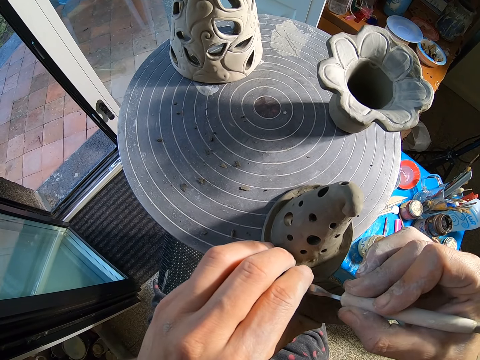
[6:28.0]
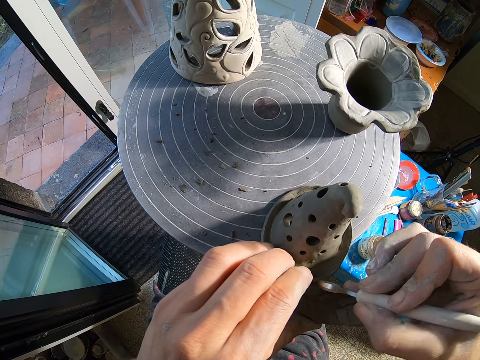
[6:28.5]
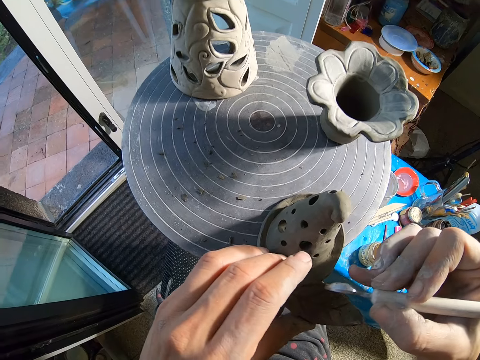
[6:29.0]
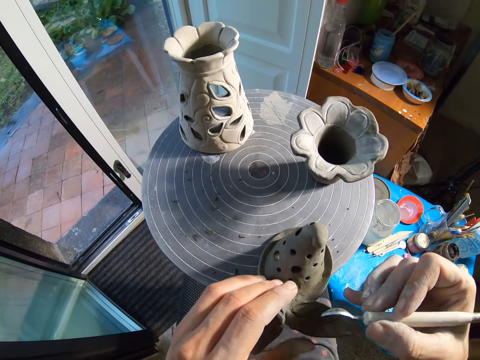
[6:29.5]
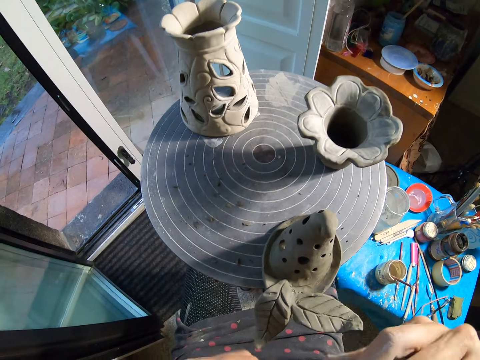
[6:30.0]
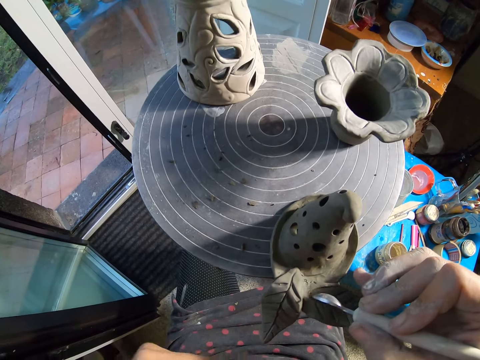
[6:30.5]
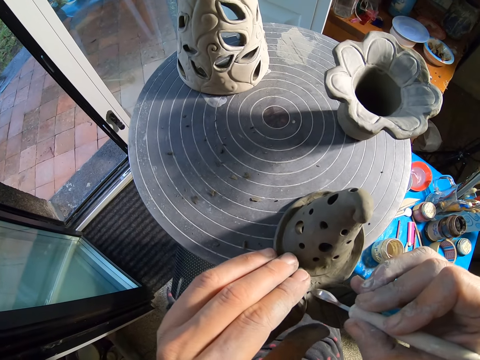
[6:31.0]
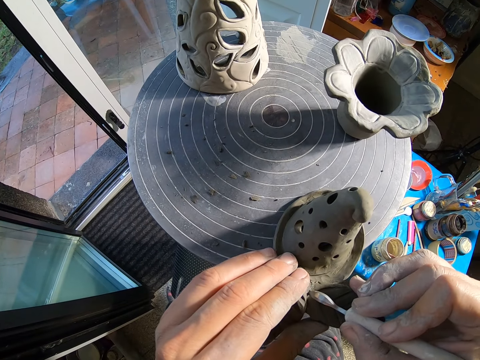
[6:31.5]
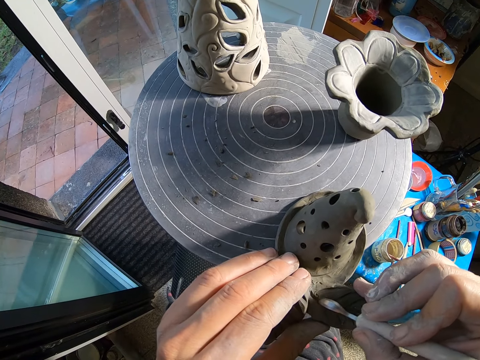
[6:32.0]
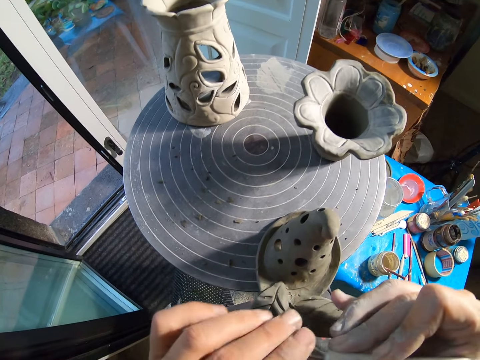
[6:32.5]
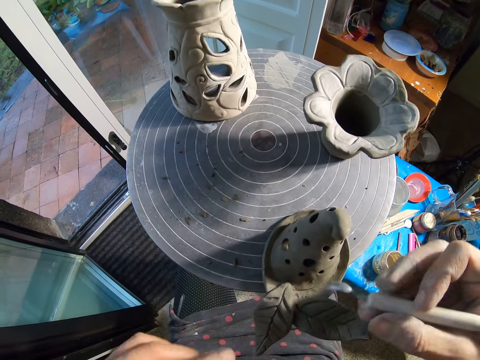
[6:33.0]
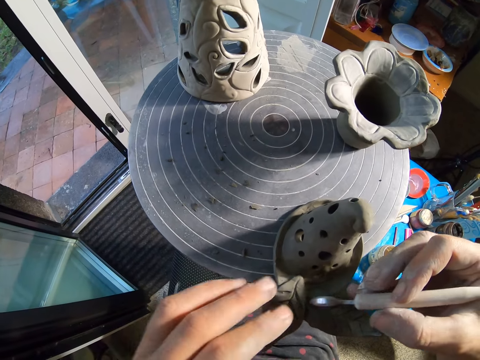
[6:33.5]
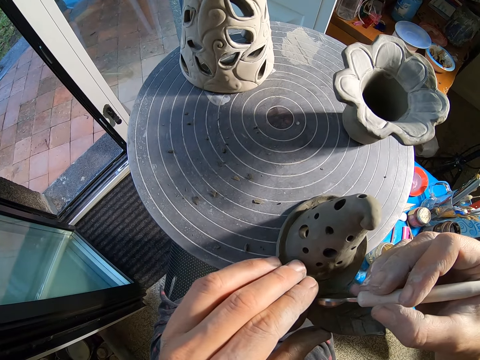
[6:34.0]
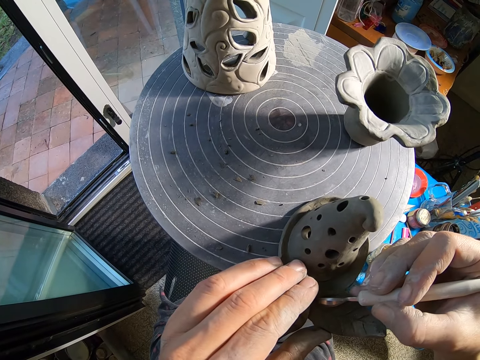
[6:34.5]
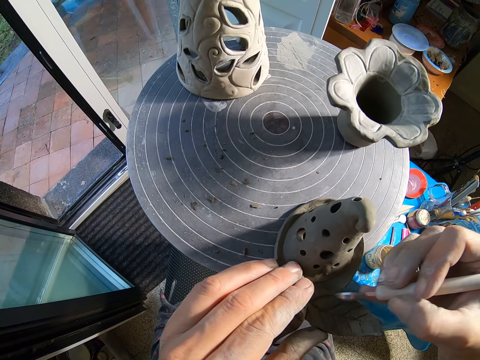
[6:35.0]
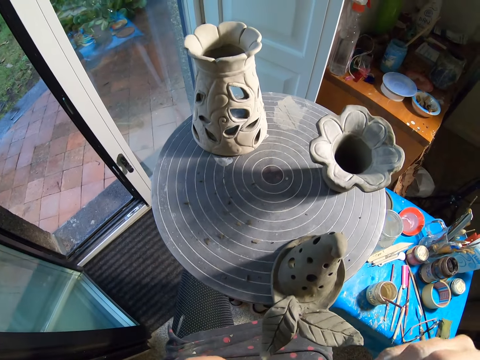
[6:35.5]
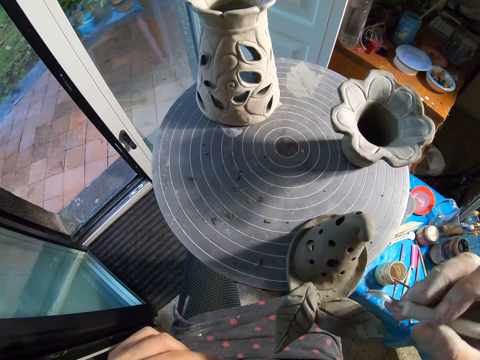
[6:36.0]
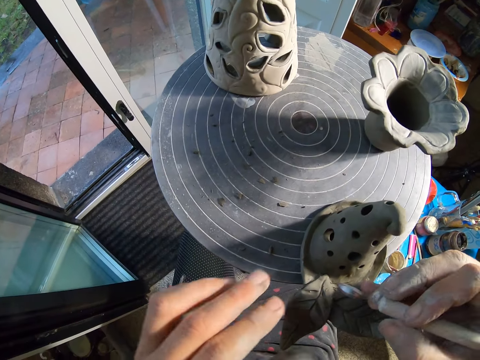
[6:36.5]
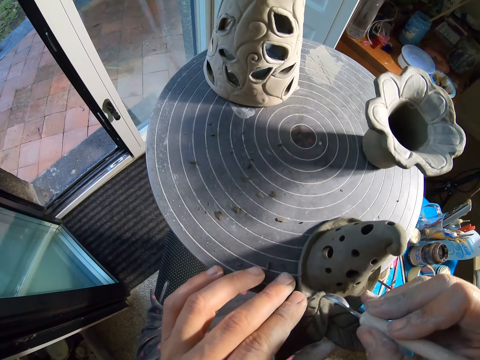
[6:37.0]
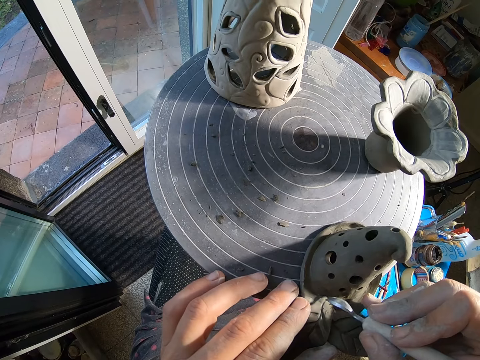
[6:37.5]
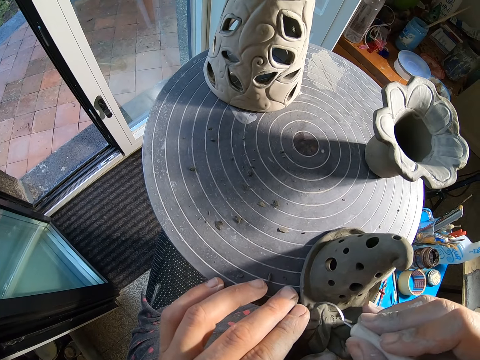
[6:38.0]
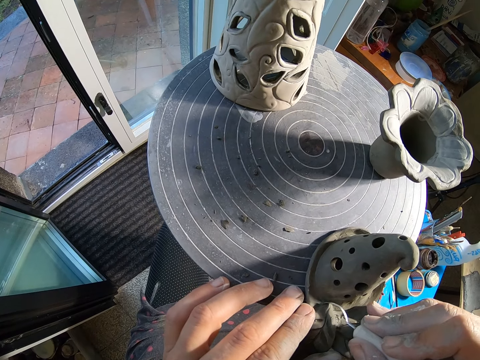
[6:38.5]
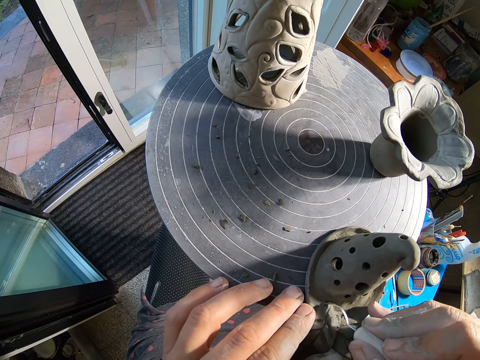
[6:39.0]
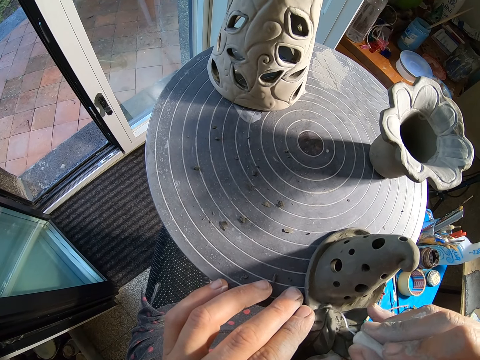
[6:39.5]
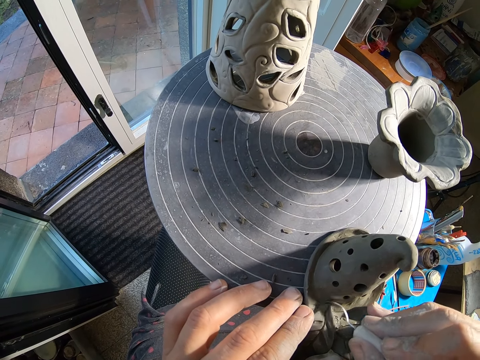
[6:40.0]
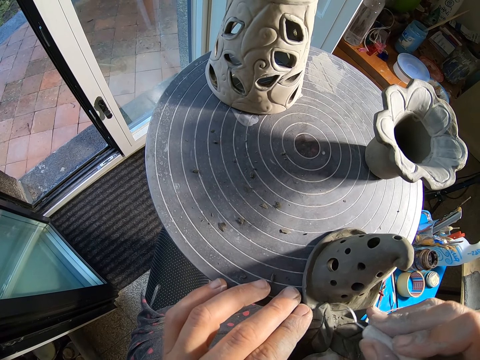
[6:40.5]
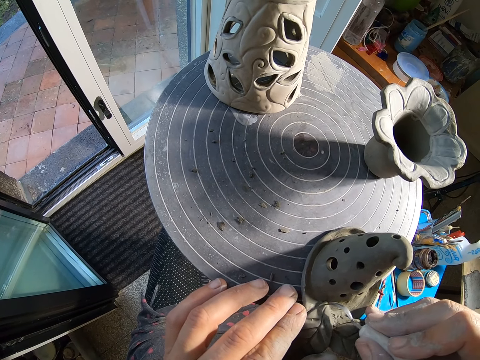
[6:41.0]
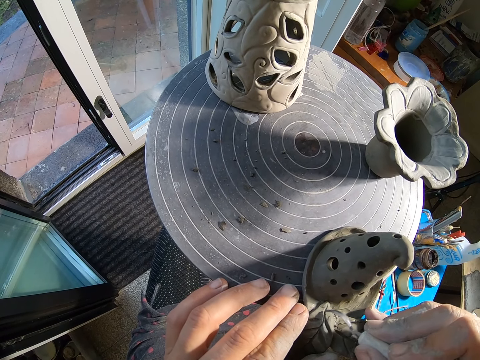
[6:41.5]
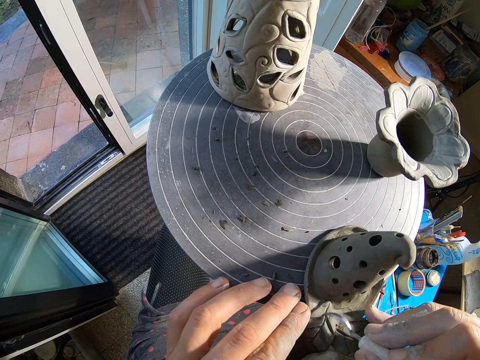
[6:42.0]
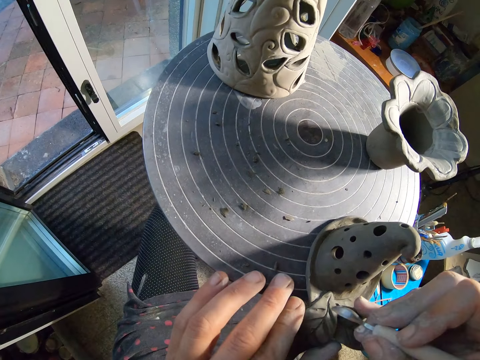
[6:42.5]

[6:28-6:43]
The camera wearer wipes a carving tool with the hand. She carves clay with the carving tool. She cleans the scraper in her right hand with her left hand. She scrapes the ceramicware with the scraper in her right hand. She carves clay with the carving tool.

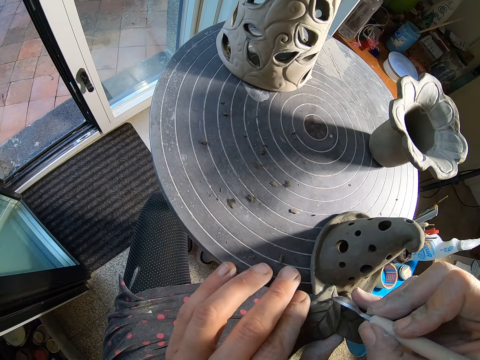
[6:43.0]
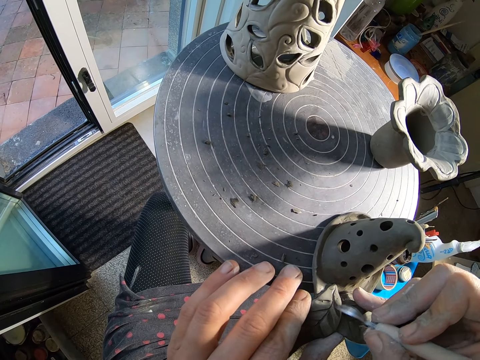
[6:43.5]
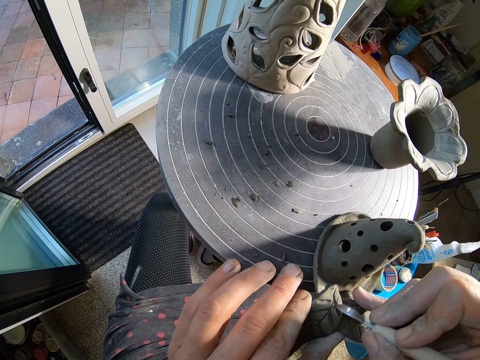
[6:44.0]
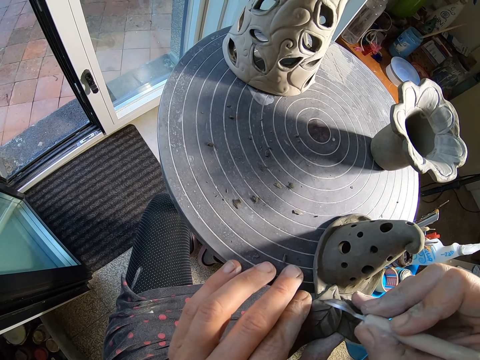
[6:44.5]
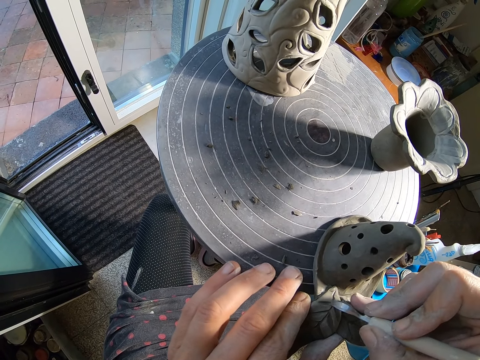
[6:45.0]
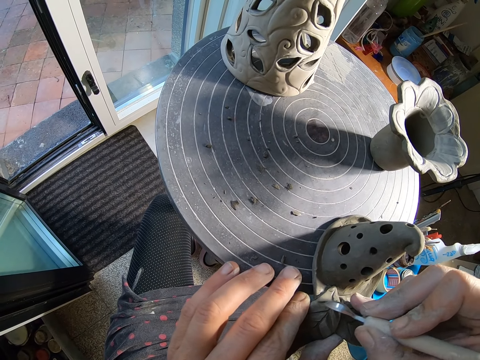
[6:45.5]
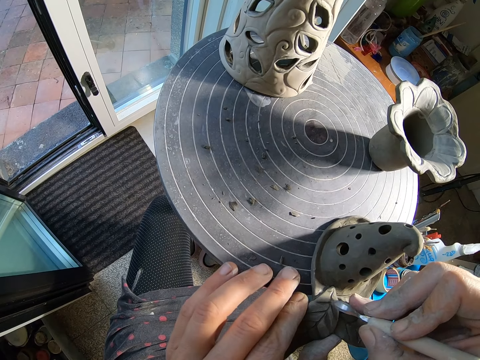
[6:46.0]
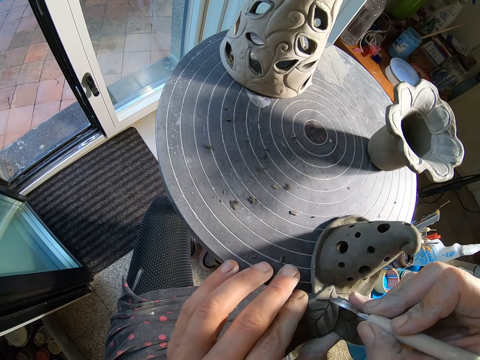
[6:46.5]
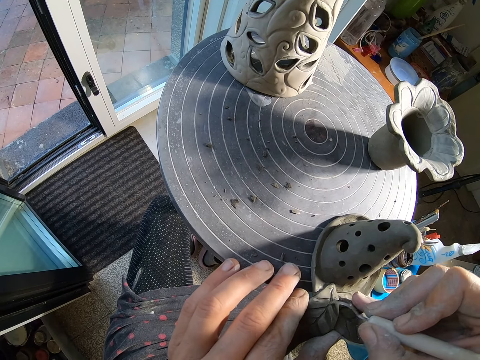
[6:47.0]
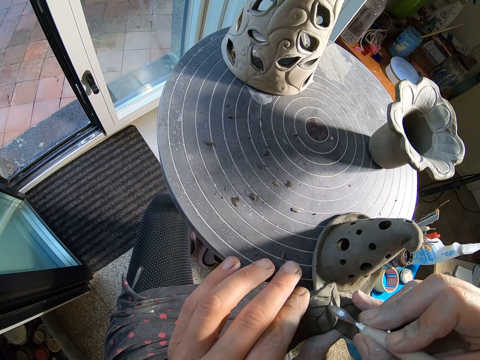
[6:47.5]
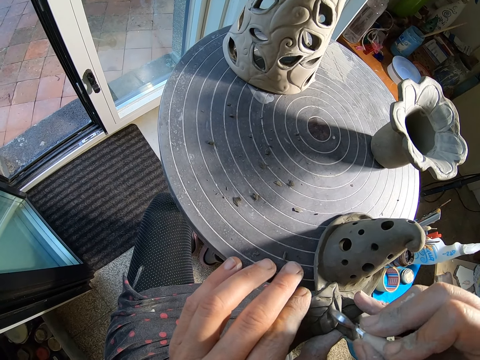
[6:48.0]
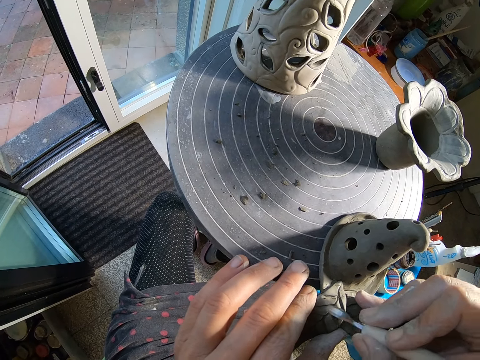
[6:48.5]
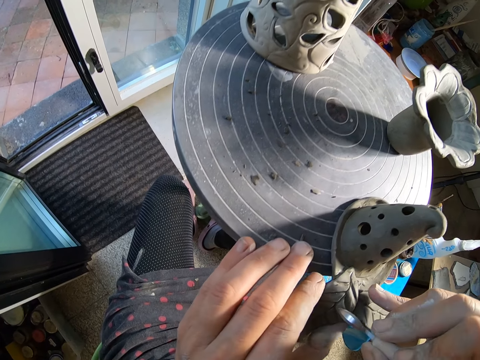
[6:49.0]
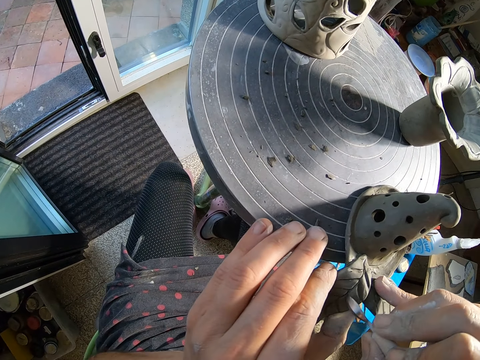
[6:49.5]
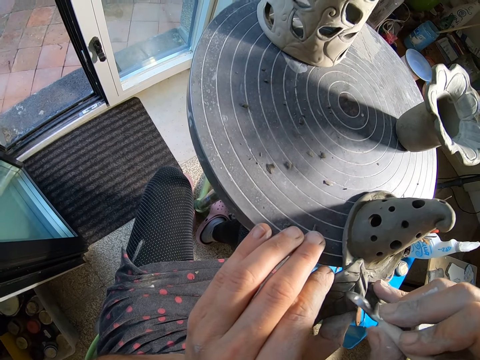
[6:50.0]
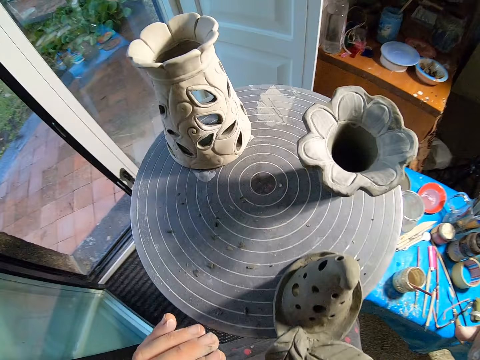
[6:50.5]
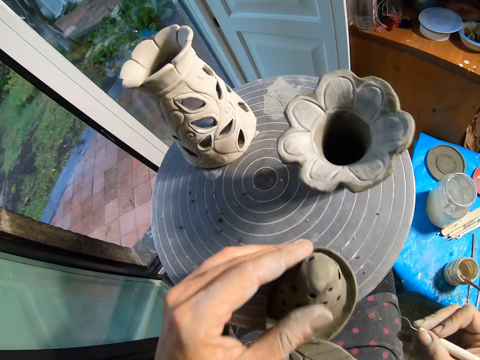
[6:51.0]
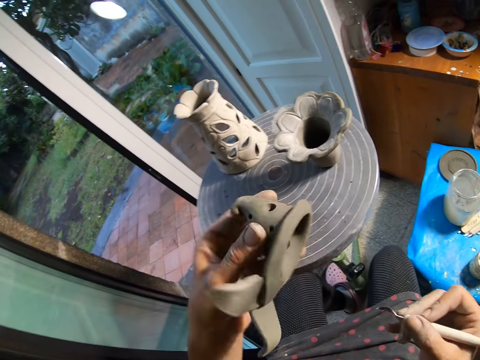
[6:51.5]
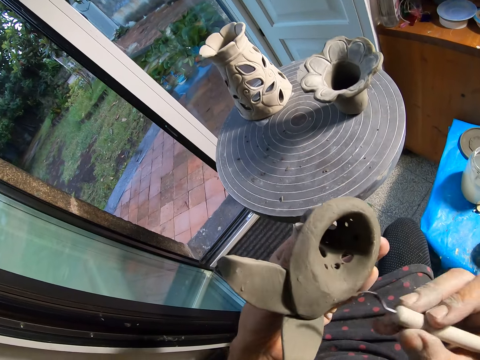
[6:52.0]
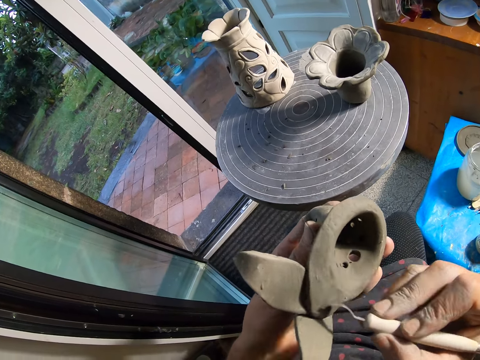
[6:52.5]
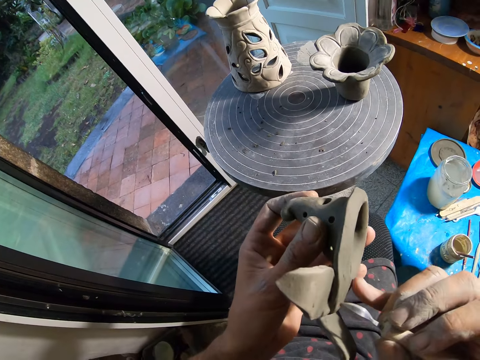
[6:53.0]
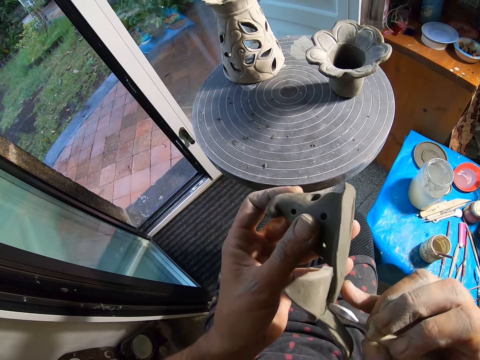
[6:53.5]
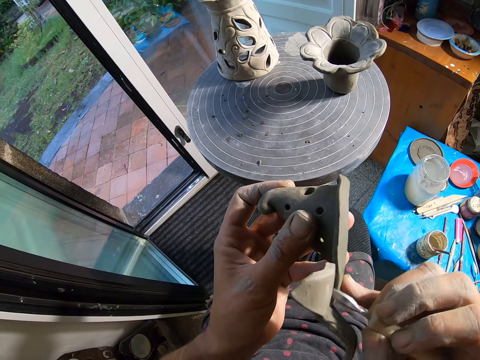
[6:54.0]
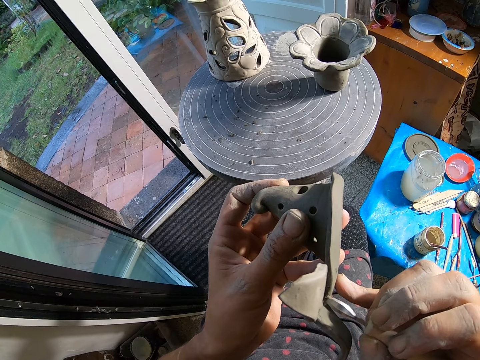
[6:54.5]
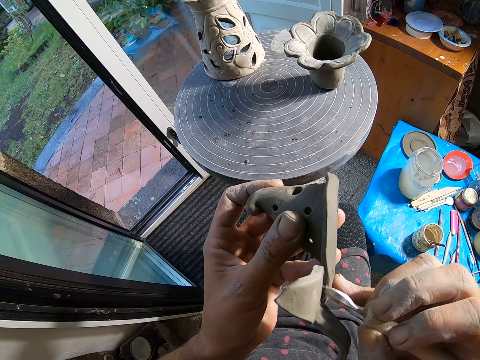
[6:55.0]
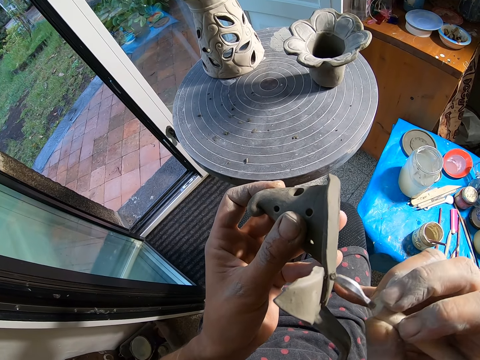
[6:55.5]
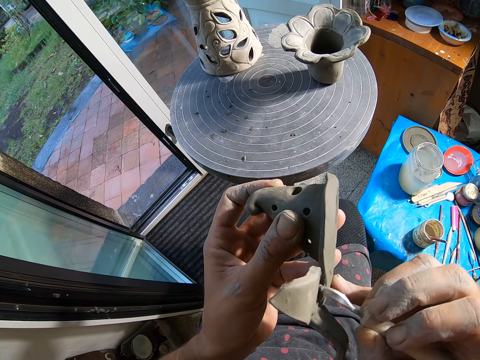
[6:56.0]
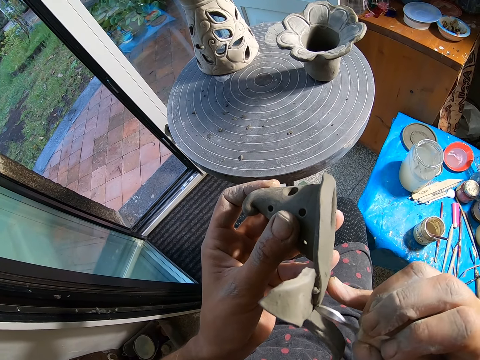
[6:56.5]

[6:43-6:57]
The camera wearer blows air on the ceramicware with her mouth. She lifts the ceramicware from the pottery wheel with her left hand. She scrapes the ceramicware with the scraper in her right hand. She carves clay with the carving tool.
